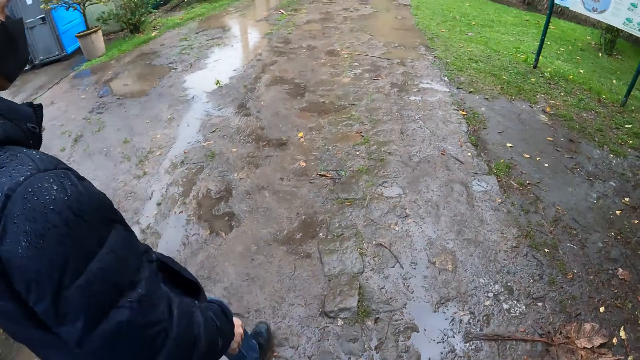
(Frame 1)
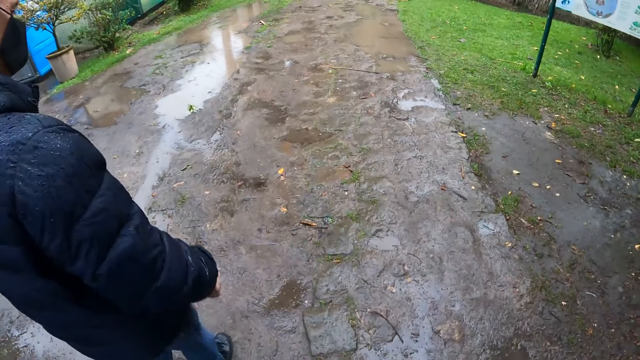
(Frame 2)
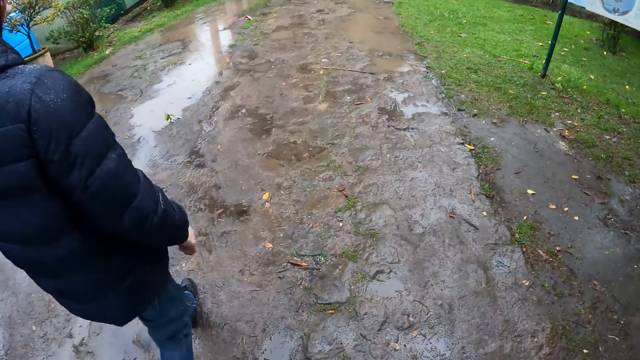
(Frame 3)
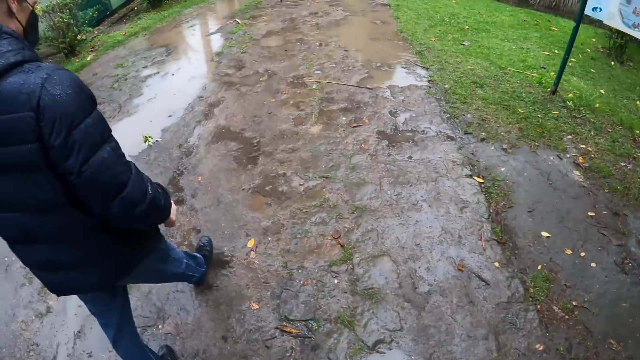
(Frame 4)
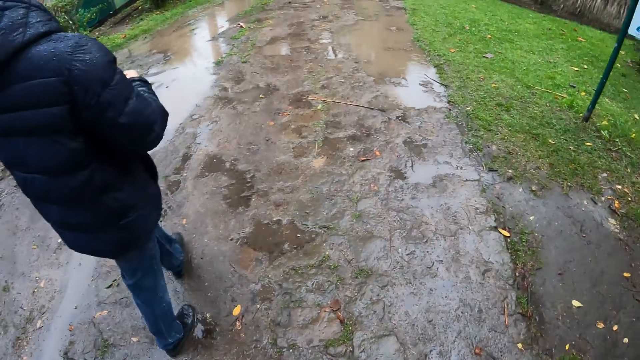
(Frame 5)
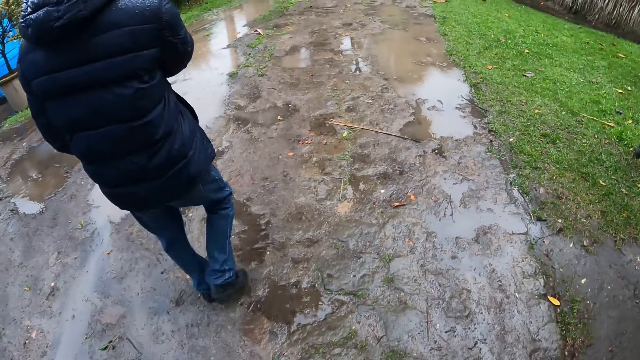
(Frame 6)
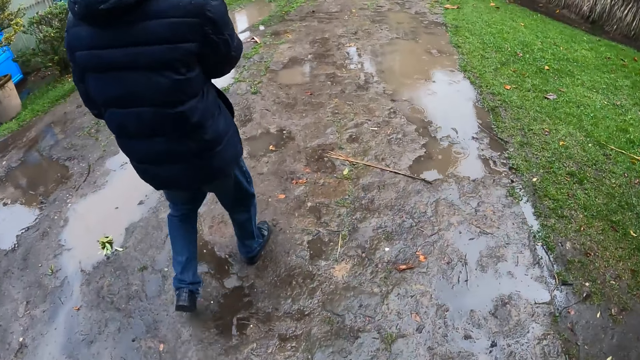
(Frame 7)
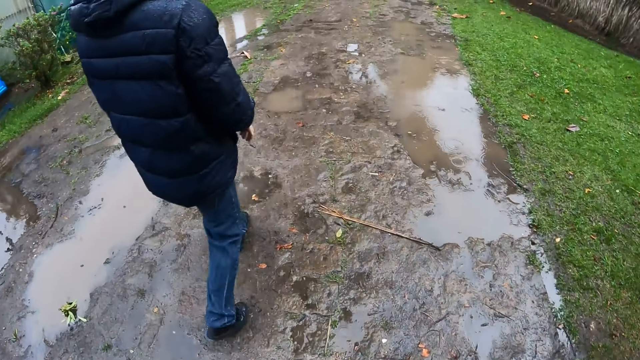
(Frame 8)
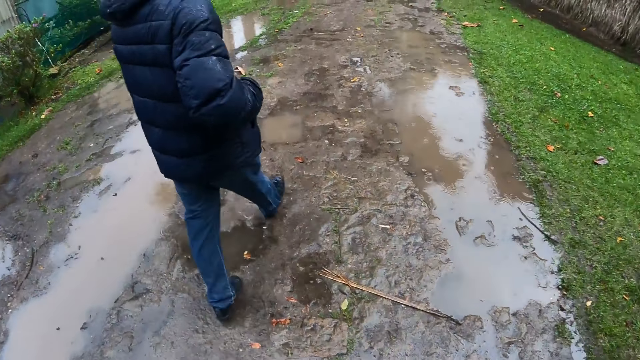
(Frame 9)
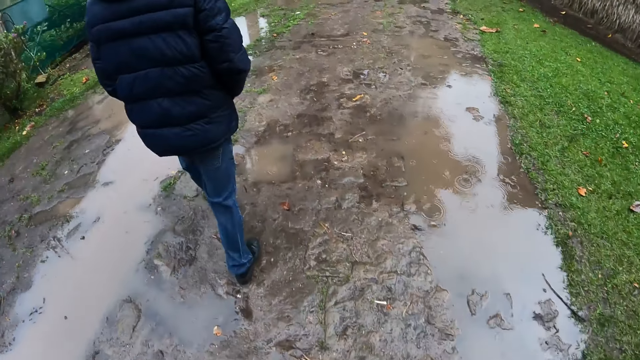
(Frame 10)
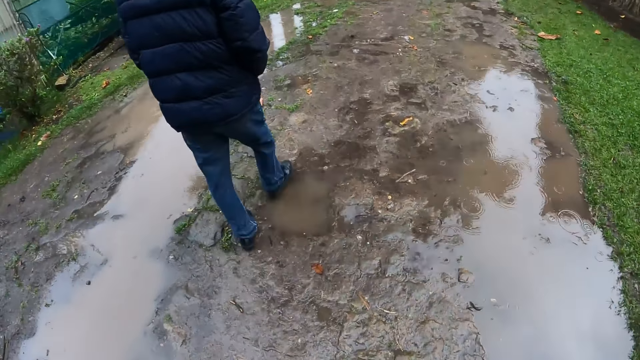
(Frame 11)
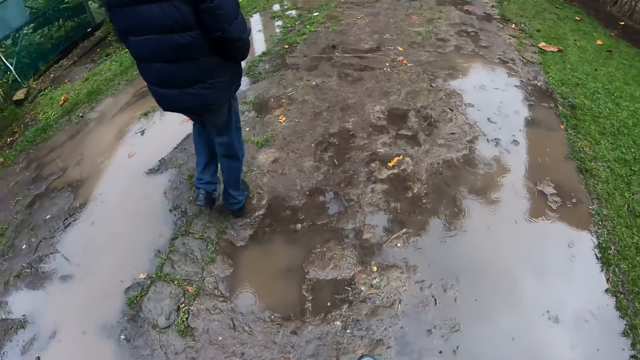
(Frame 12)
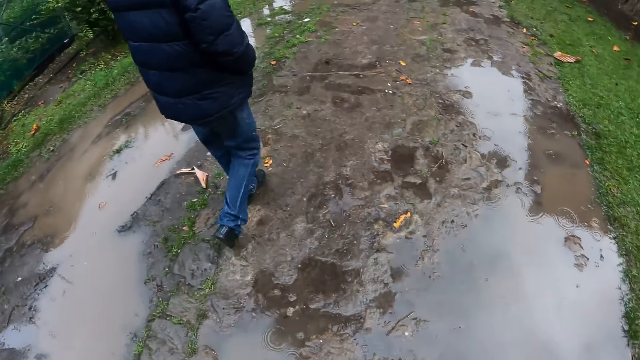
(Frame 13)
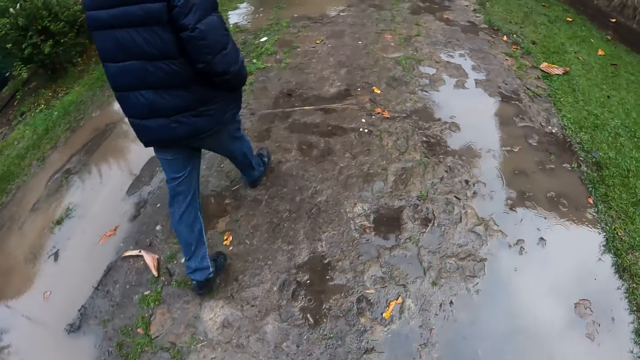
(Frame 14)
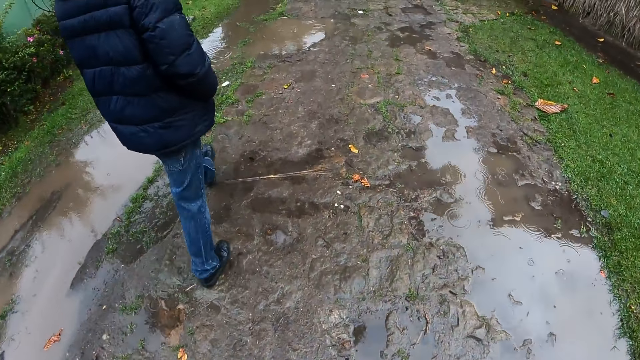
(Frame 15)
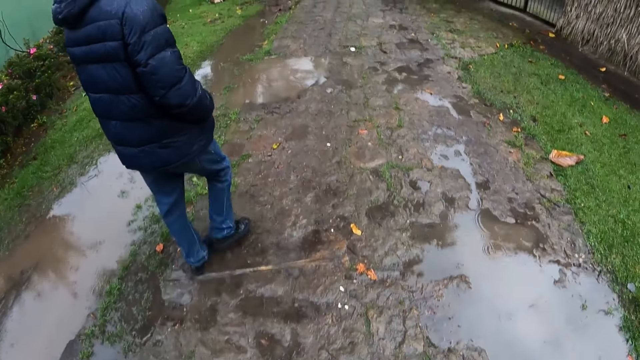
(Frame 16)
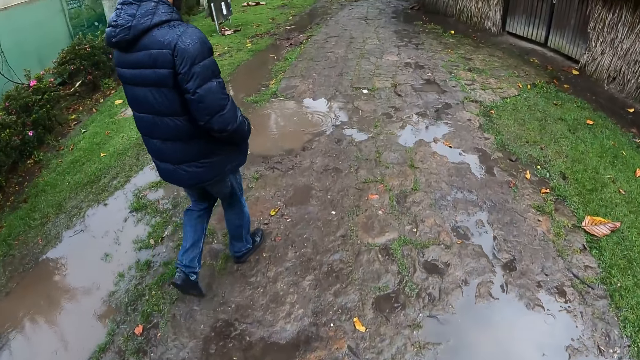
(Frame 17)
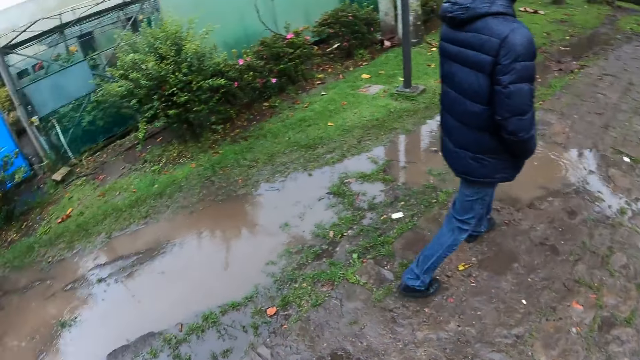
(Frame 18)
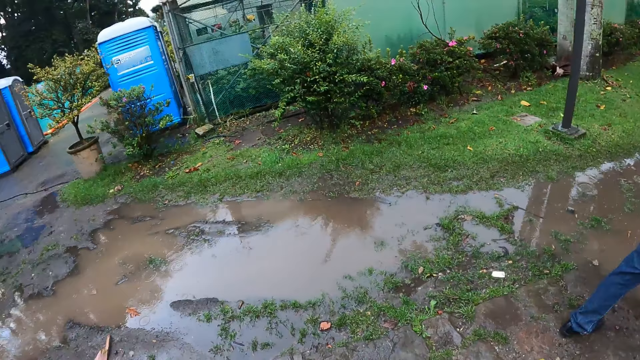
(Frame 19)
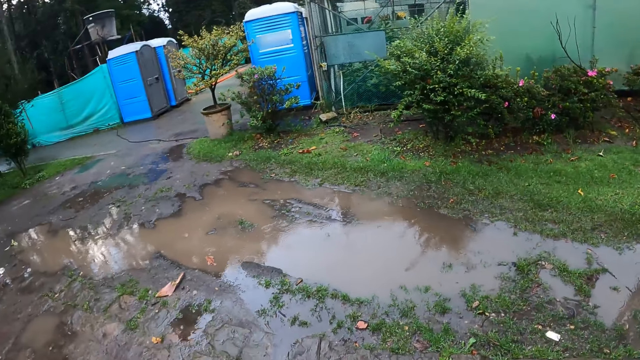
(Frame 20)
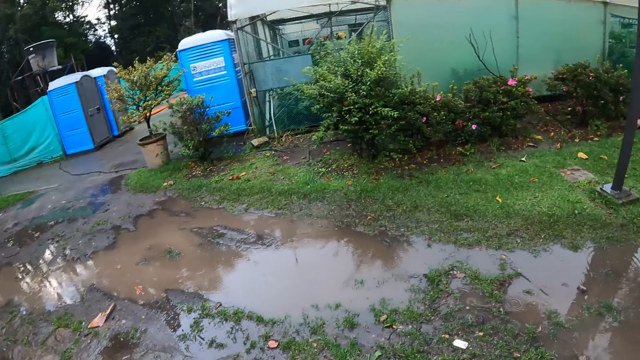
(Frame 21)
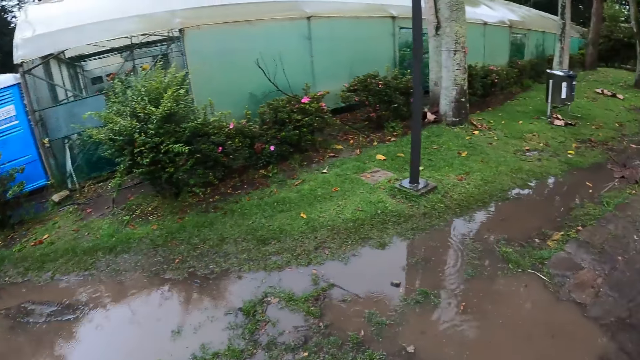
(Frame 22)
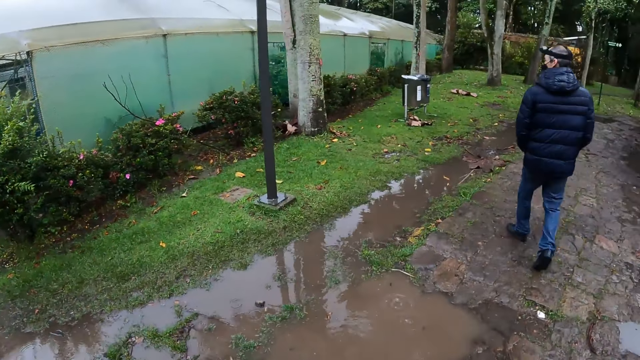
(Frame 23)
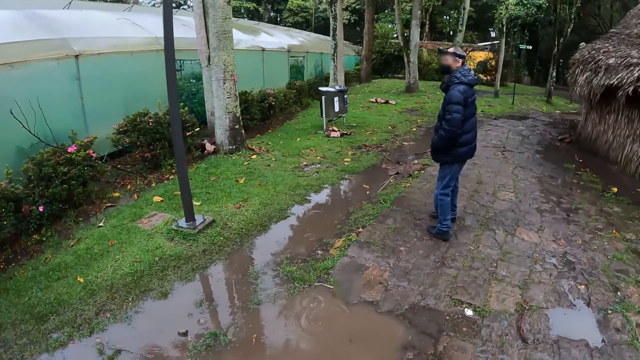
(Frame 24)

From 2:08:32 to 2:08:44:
The man walks to a hut in the park.

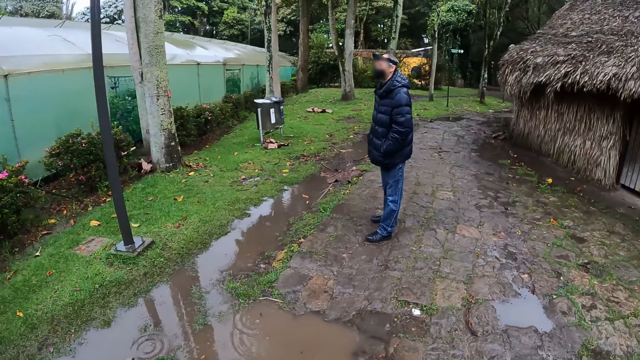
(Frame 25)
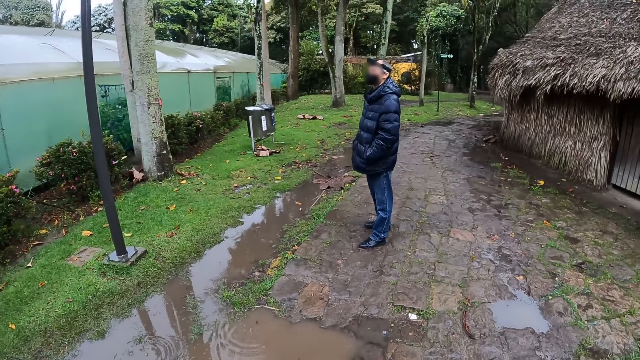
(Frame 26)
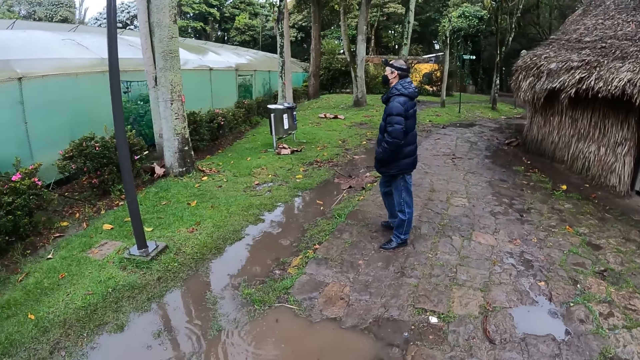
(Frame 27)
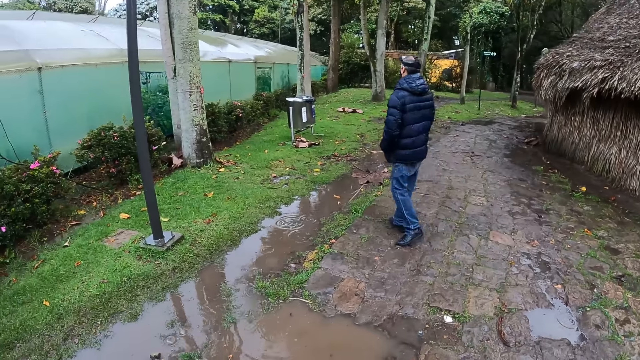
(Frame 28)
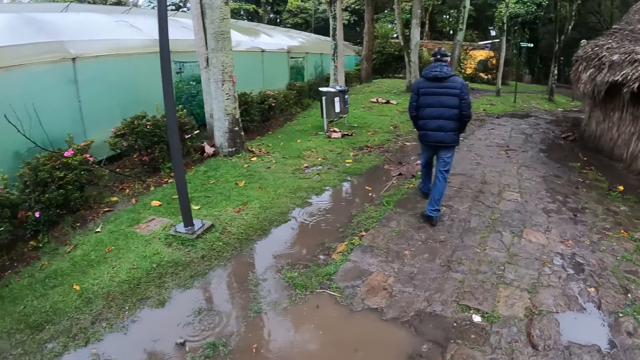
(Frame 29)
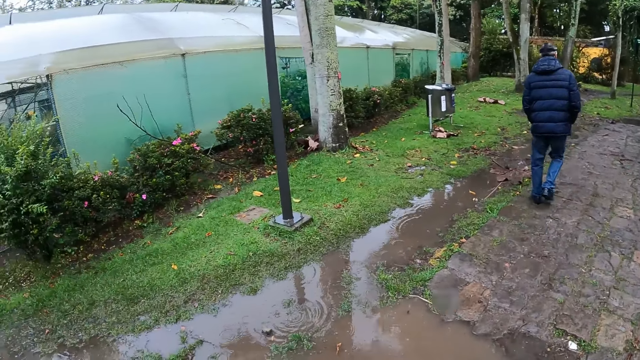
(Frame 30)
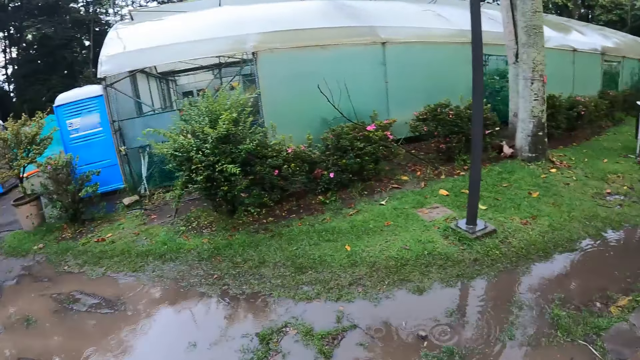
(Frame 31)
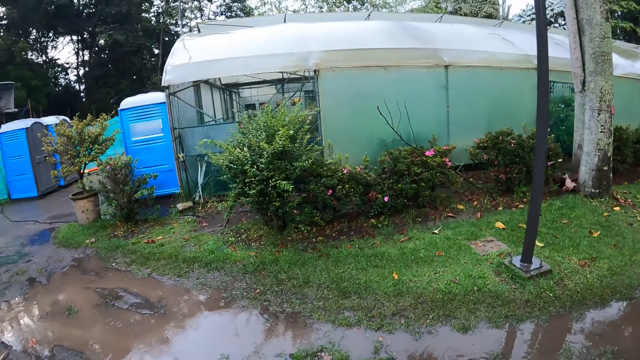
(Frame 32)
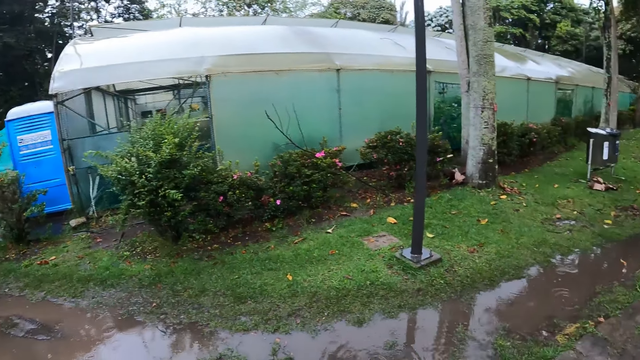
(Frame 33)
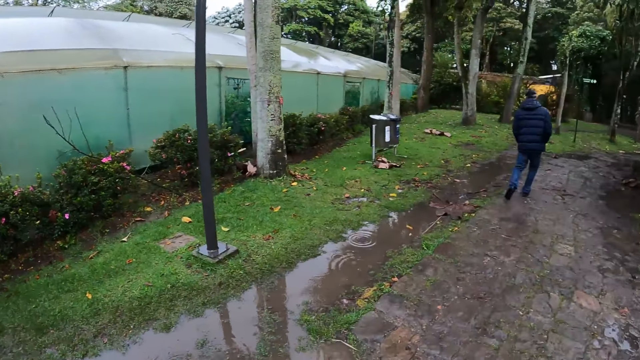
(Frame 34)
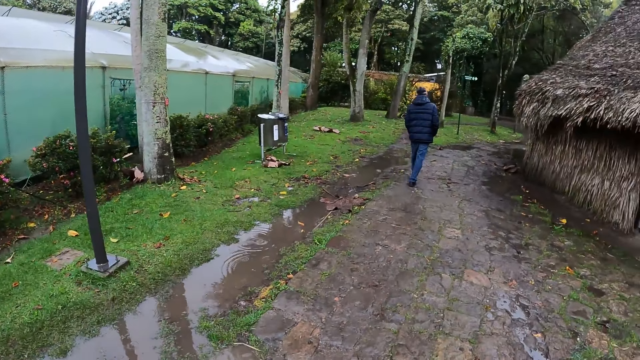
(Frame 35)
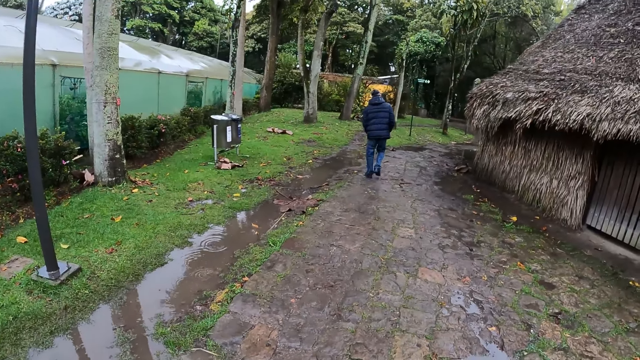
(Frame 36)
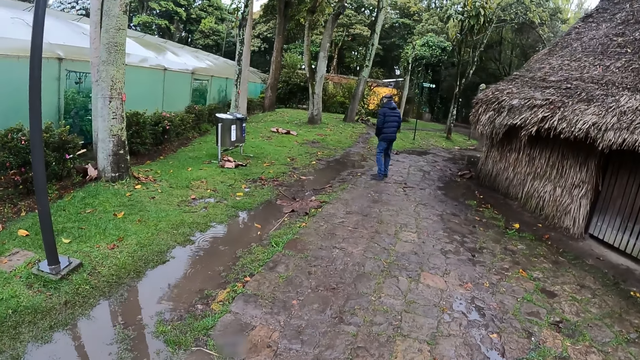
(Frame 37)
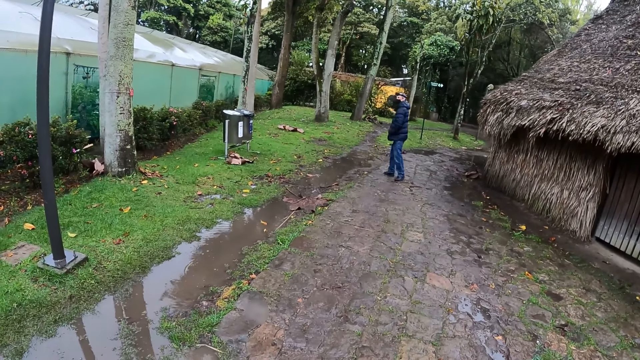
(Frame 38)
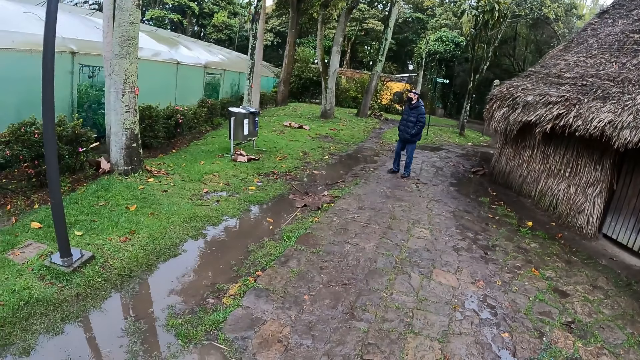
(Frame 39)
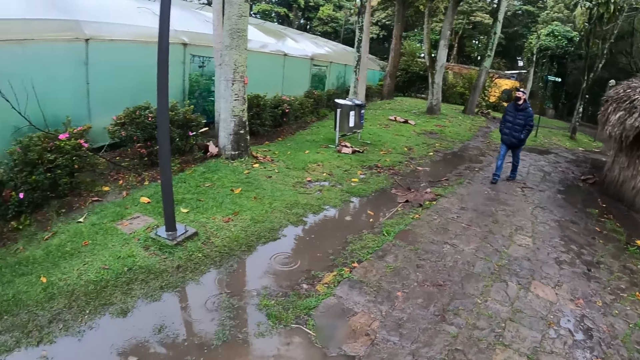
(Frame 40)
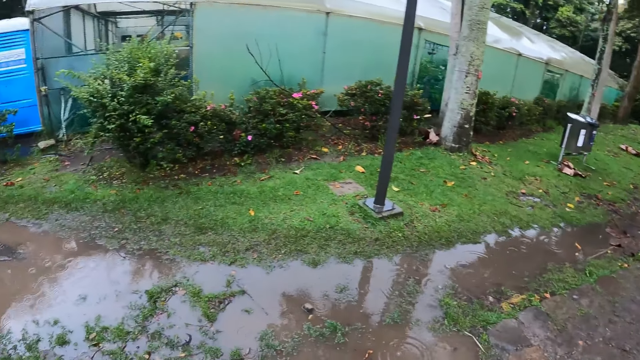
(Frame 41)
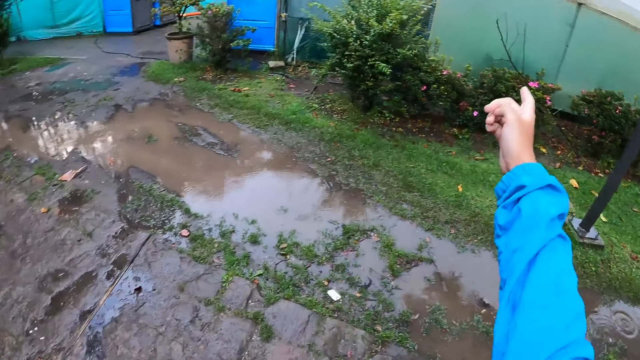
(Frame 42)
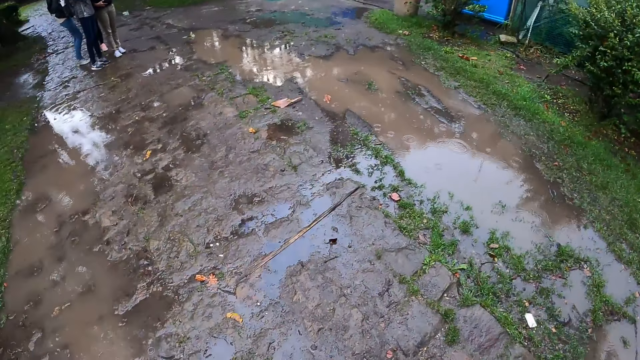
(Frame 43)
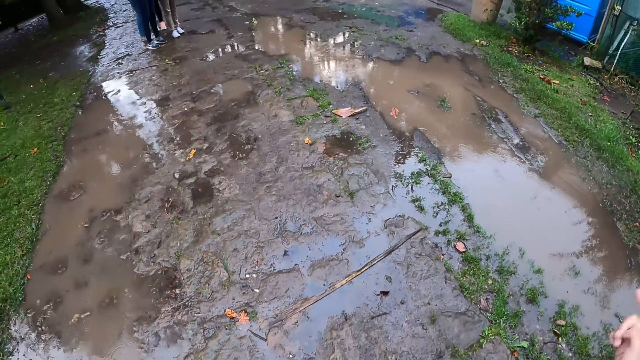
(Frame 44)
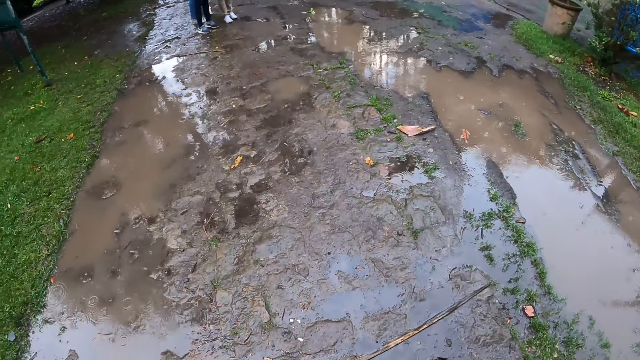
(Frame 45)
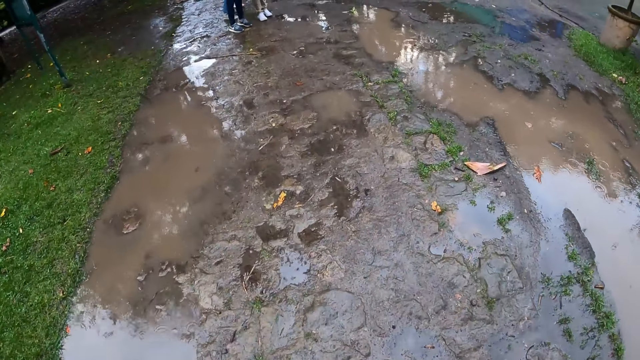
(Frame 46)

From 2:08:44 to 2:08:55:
The camera wearer interacts with the group of people in the park. They make a hand gesture. The woman walks along a path in the park.
